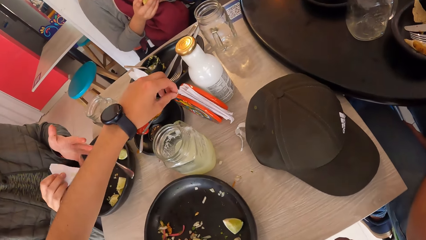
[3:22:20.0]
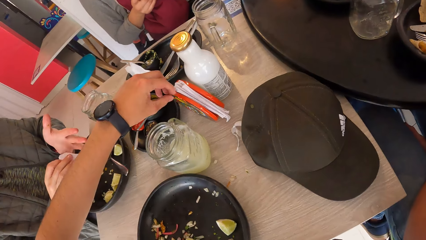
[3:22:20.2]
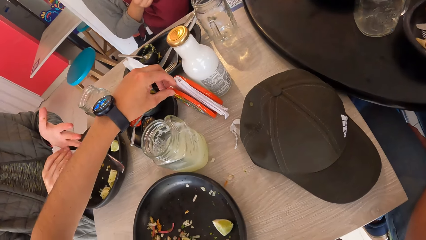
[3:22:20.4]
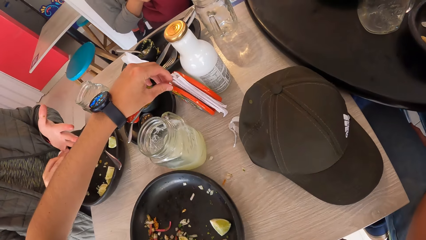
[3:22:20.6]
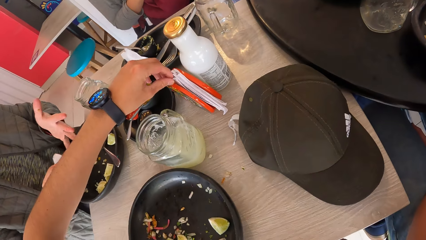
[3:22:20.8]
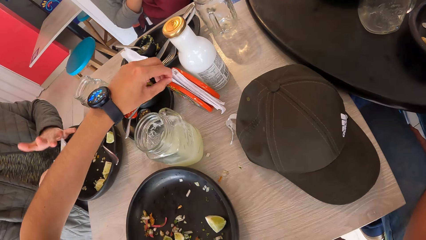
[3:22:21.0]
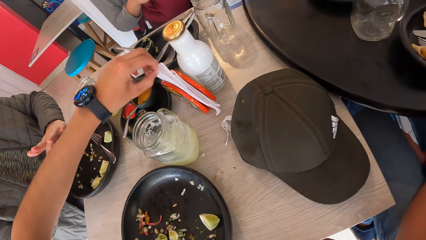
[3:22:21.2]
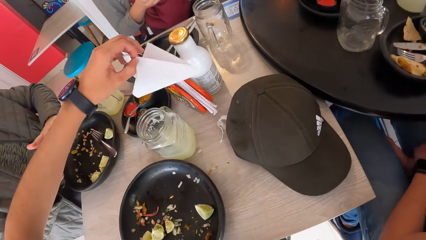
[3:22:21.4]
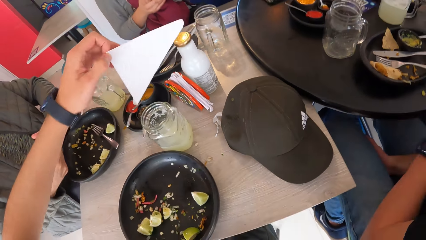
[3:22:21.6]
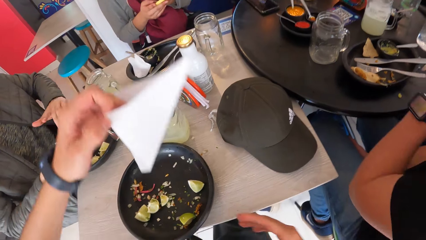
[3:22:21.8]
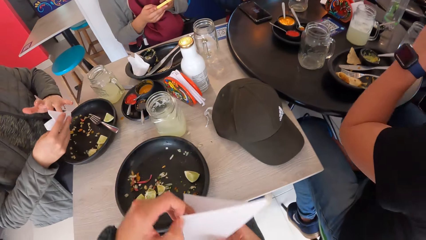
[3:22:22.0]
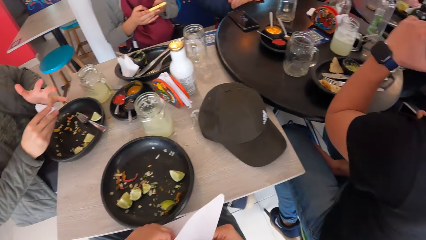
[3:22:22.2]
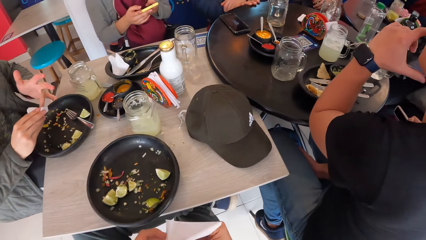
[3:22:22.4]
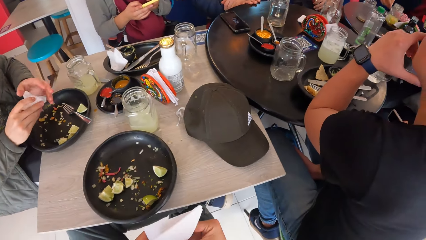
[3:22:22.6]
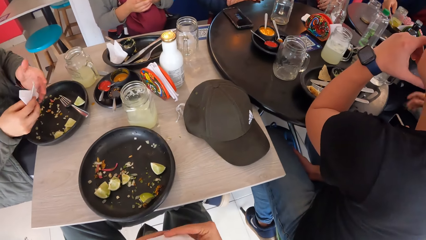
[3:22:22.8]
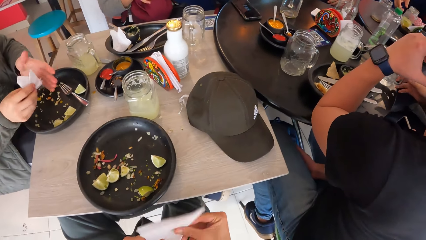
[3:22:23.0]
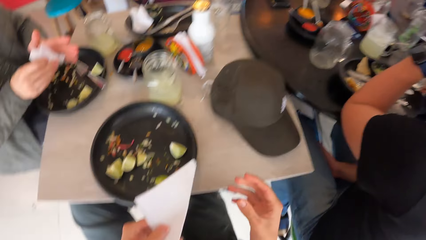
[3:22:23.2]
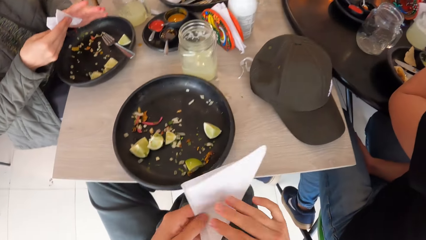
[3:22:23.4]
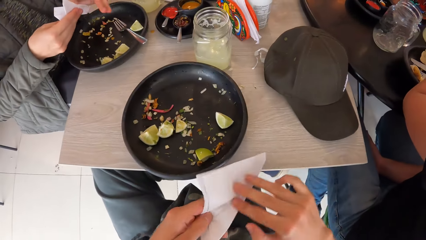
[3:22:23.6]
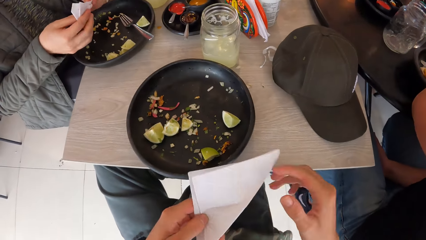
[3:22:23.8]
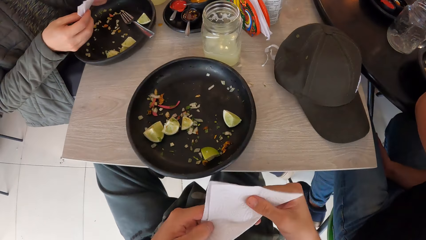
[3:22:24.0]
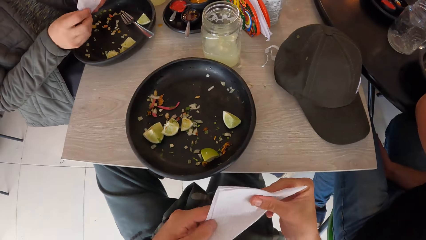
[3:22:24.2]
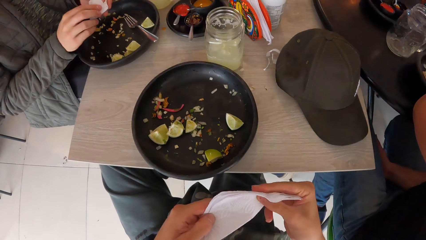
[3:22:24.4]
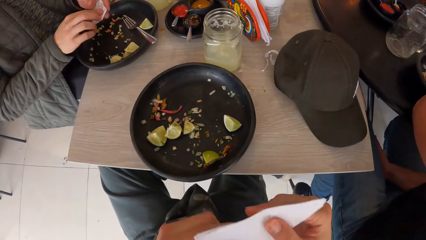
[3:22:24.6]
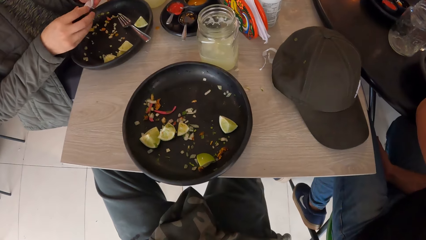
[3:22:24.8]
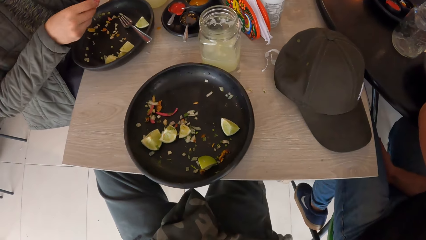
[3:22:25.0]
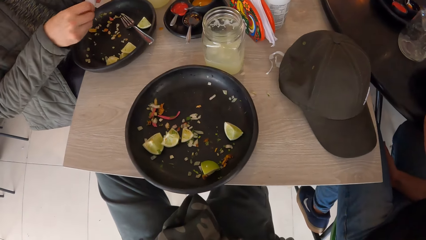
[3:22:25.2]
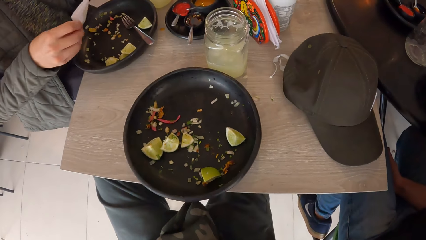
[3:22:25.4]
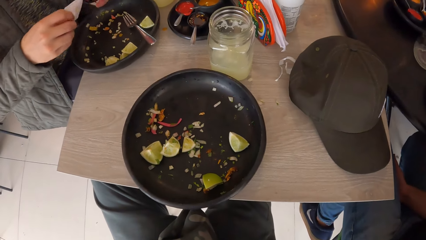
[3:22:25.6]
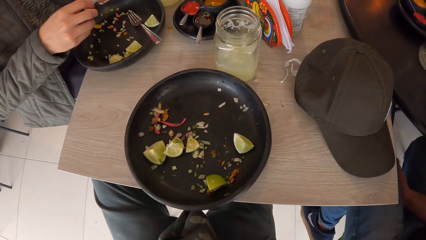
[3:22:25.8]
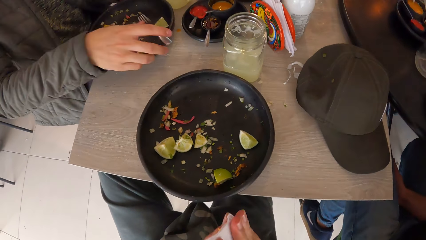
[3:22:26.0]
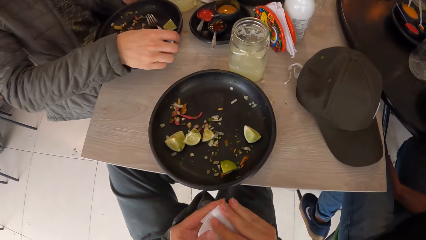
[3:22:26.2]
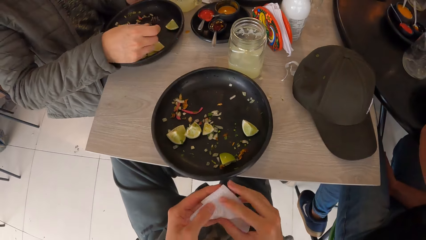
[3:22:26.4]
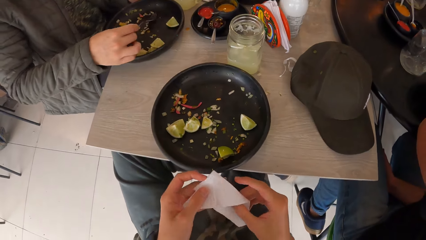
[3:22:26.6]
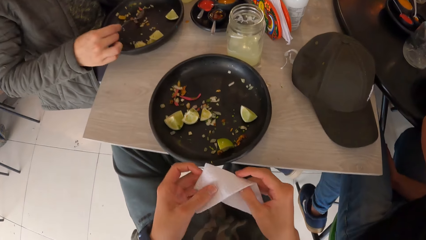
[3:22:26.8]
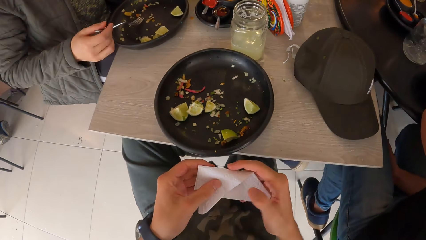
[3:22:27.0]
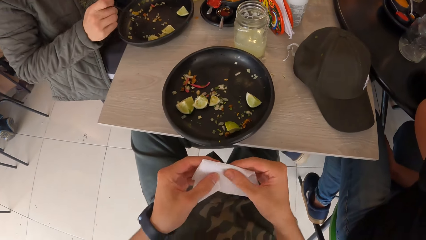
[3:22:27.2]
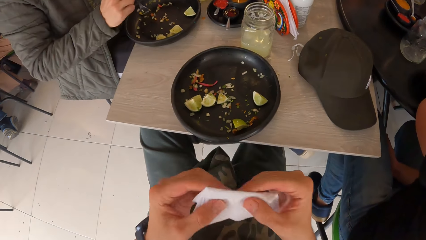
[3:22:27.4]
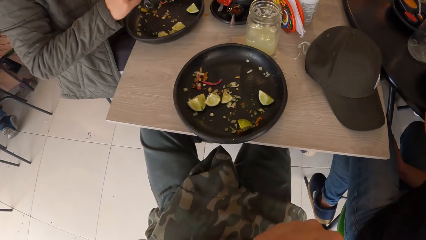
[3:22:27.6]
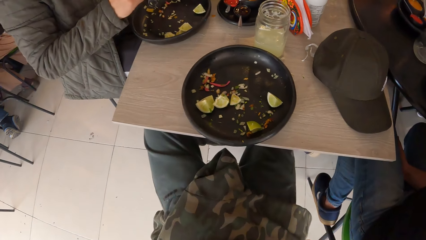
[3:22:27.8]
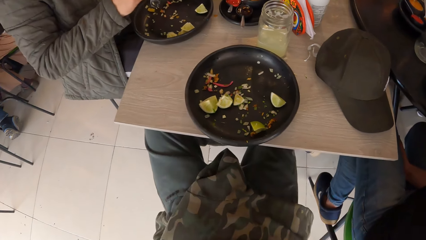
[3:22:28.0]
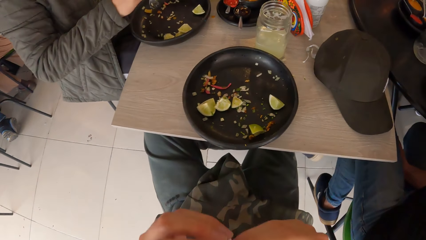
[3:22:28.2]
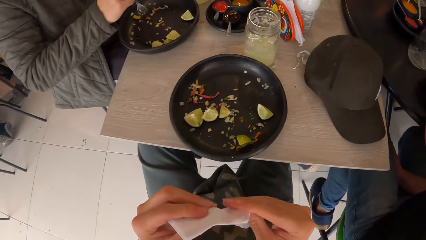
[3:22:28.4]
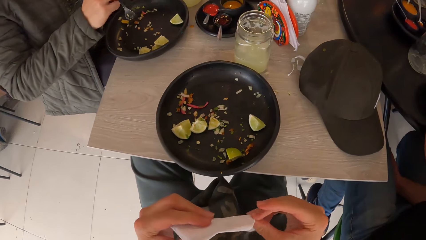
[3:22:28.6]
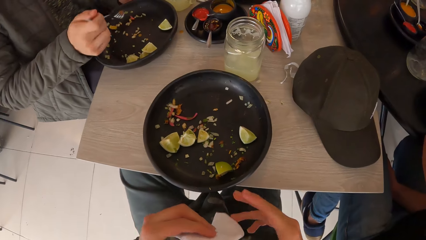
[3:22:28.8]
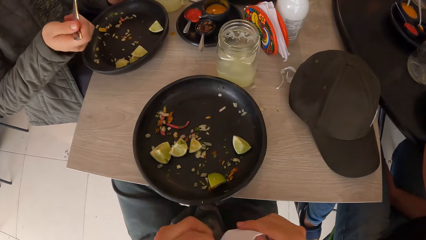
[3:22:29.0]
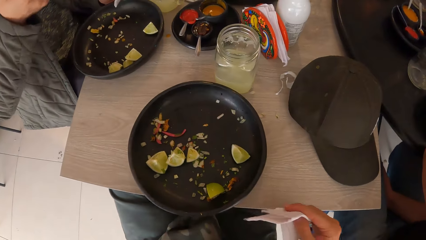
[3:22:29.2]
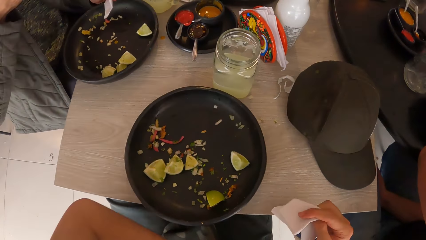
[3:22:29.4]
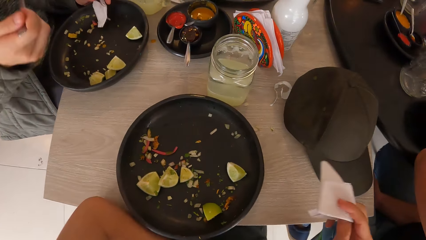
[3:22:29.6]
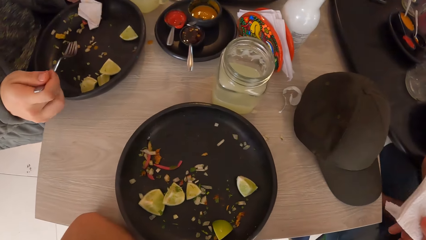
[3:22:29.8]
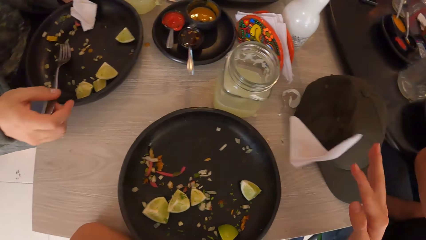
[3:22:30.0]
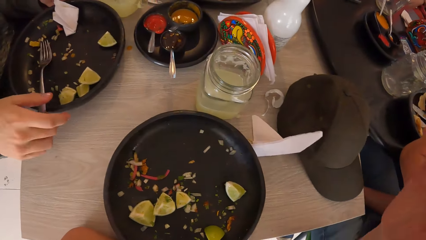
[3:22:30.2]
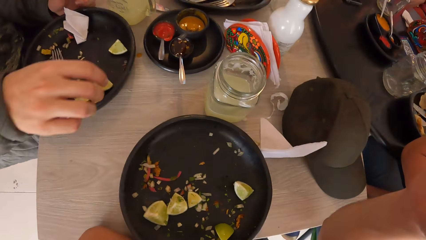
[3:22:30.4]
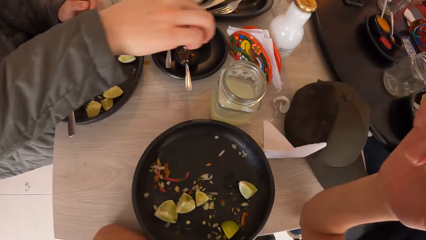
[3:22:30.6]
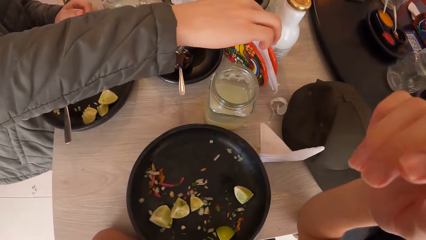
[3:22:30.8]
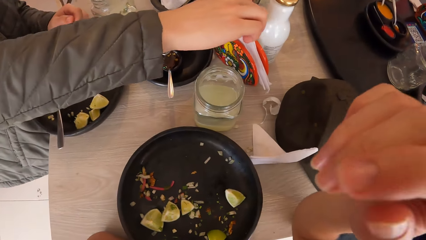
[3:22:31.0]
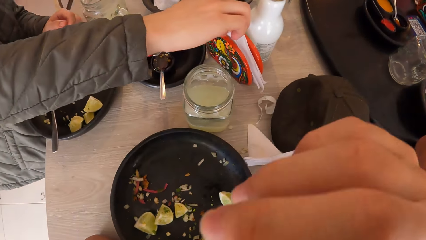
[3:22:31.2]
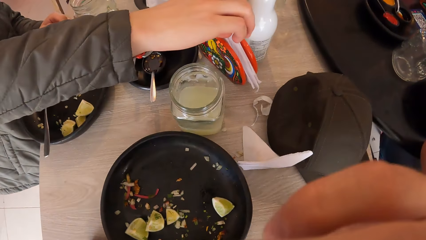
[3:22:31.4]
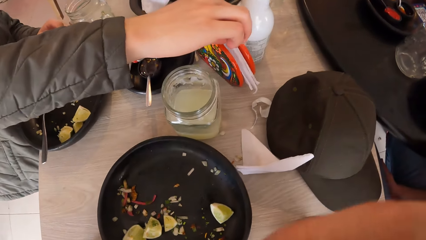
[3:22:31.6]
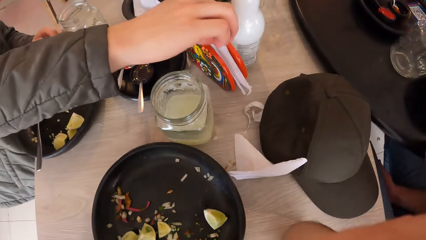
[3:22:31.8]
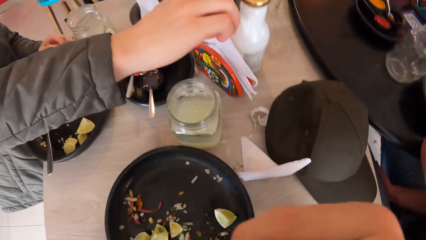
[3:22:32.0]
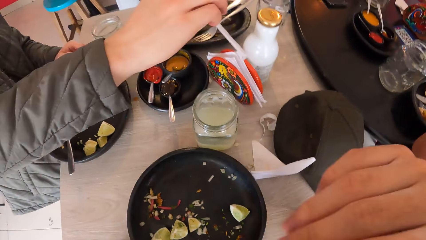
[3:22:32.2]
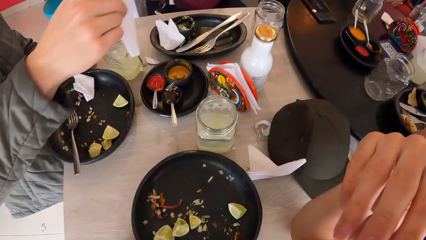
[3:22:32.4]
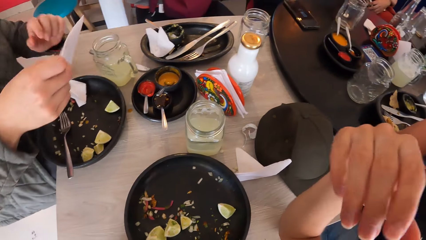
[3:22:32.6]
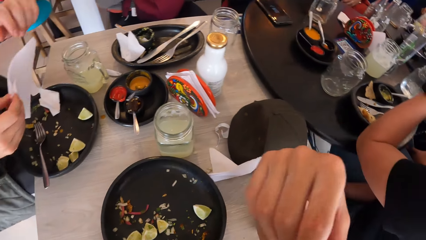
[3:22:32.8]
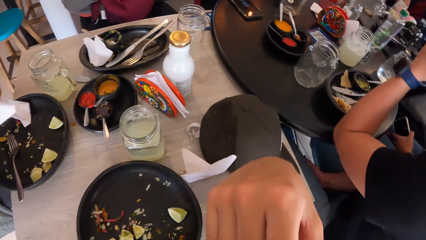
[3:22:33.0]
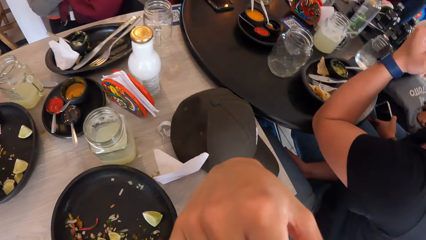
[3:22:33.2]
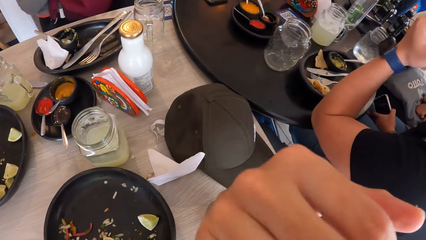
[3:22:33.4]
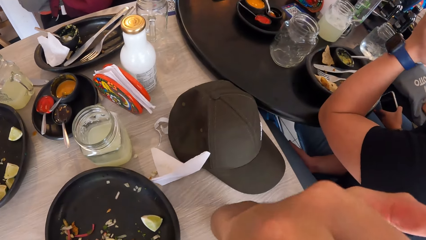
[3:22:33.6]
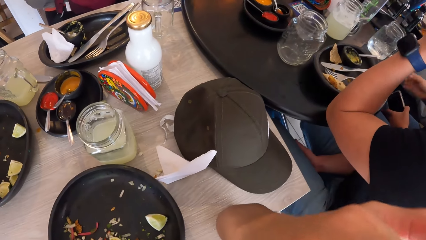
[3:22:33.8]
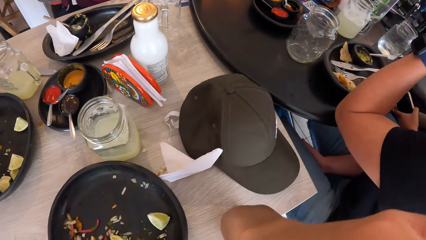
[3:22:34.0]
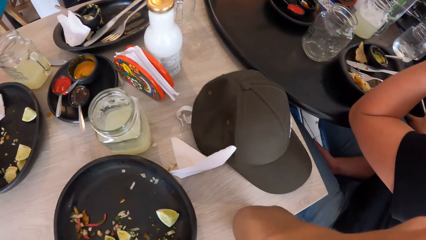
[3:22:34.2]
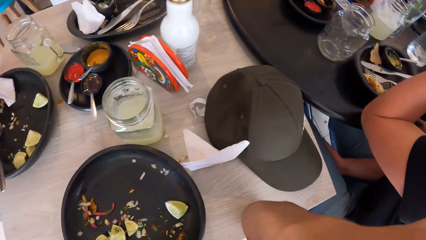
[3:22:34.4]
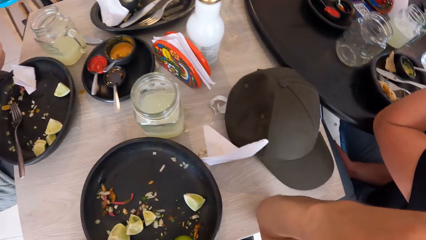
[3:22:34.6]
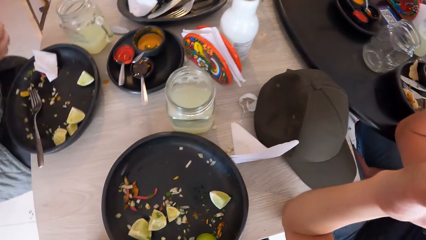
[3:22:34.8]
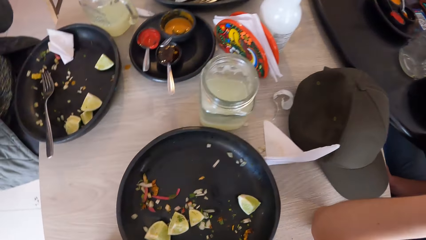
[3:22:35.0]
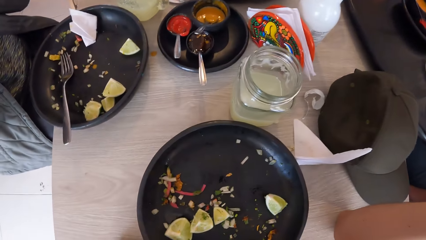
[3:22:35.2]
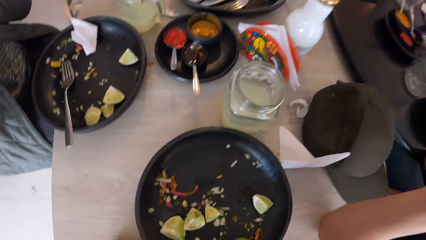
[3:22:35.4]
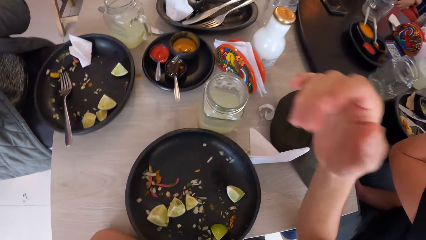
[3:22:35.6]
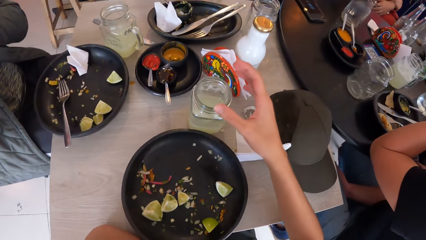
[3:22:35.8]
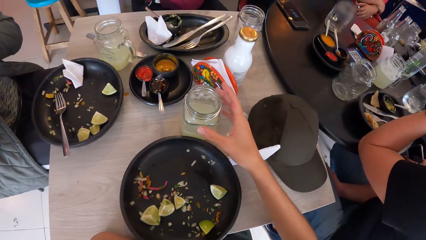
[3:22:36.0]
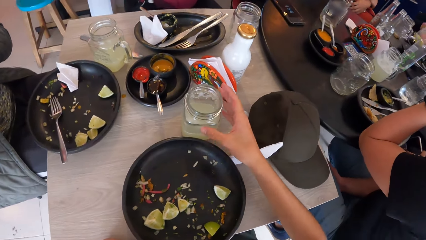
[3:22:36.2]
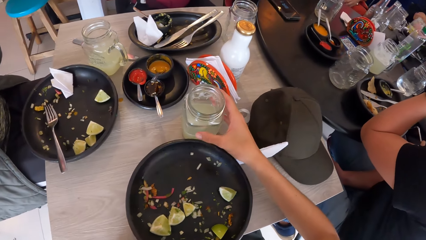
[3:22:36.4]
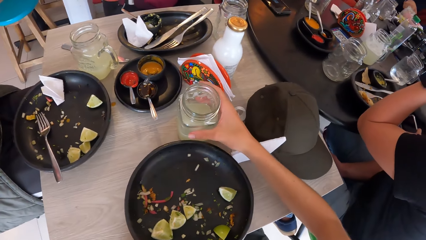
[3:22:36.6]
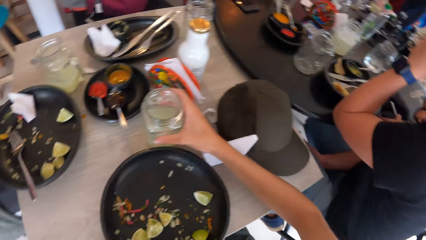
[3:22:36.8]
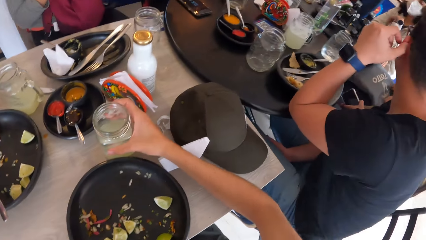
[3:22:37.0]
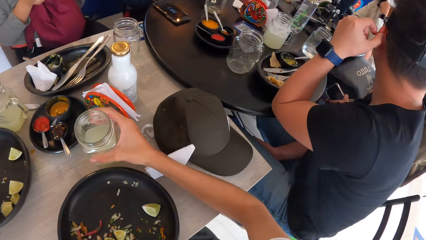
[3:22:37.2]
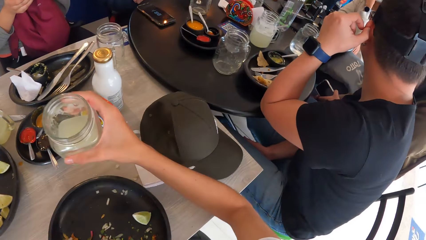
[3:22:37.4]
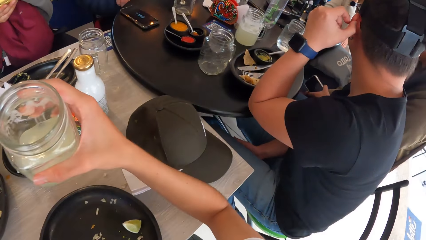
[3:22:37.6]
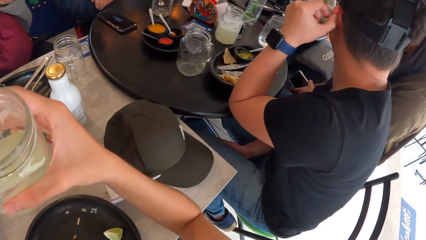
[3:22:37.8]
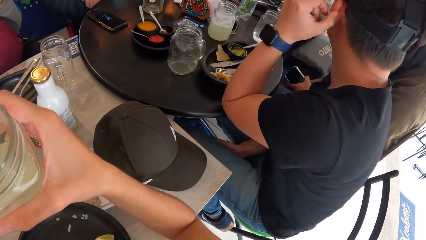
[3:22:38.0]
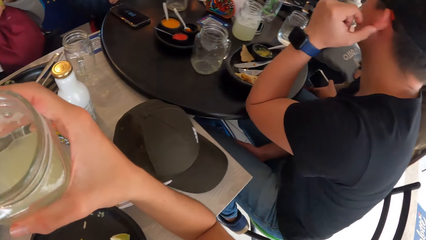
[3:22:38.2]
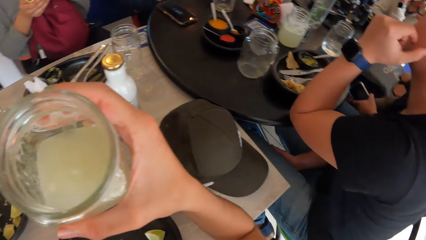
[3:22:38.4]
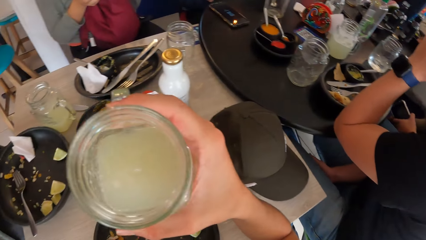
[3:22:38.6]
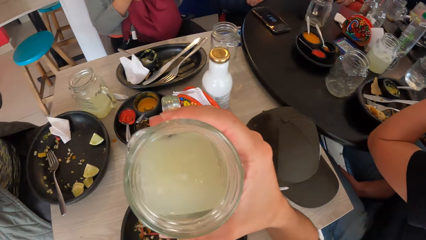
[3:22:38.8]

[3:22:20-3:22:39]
A lady operates her phone. The camera wearer picks a serviette or serviette paper in the serviette holder on the table with his left hand. He wipes his hands with the paper and cleans his mouth with the serviette in both hands. The man picks the fork in the plate on the table with his right hand, picks the filling with the fork in his right hand and eats the filling with the fork in his right hand. The camera wearer folds the serviette paper in his hands. The man drops the fork in the plate on the table with his right hand. The camera wearer drops the serviette on the table with his right hand. The man picks a serviette in the serviette holder on the table with his right hand. The camera wearer wipes his face with his hand. The man wipes his mouth with the serviette paper. The camera wearer picks the jar on the table with his right hand.
